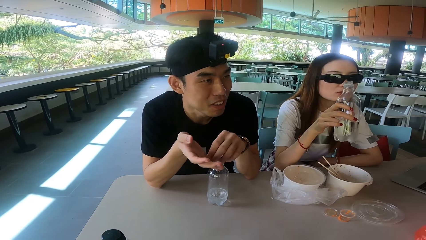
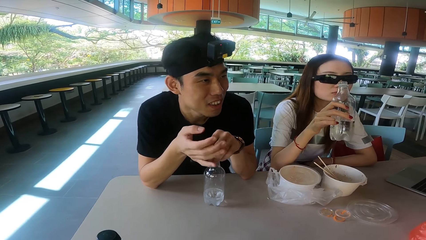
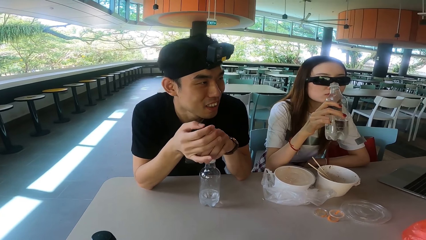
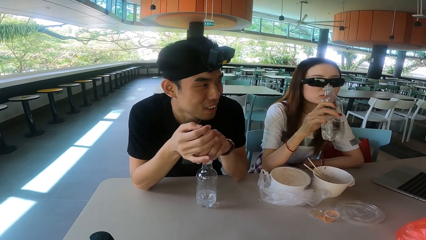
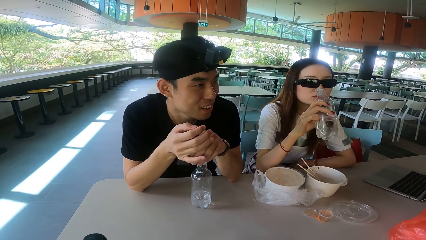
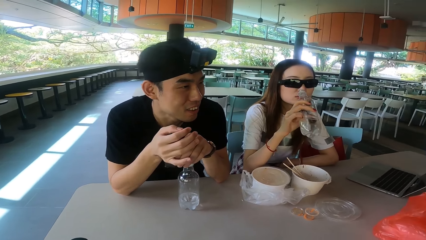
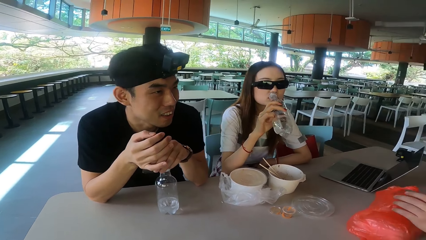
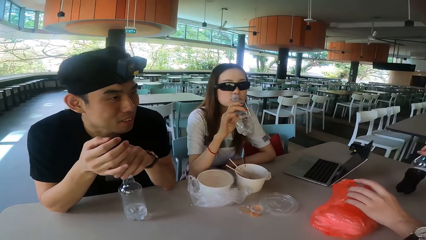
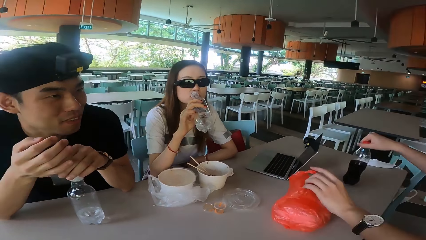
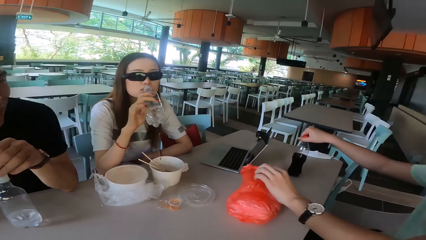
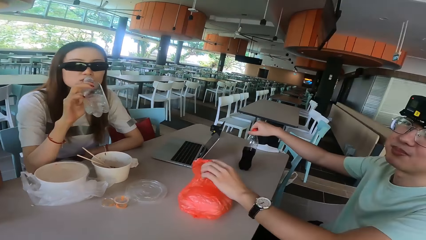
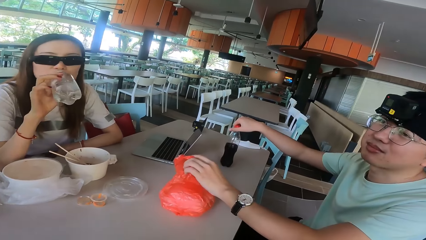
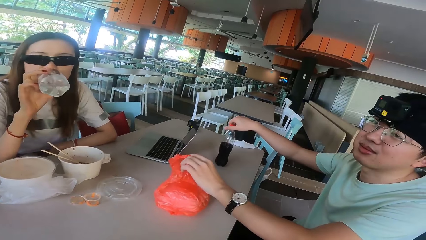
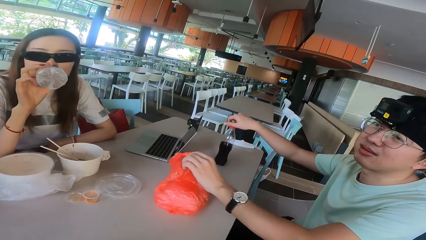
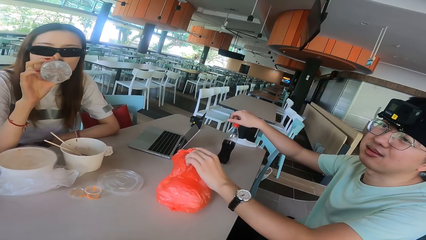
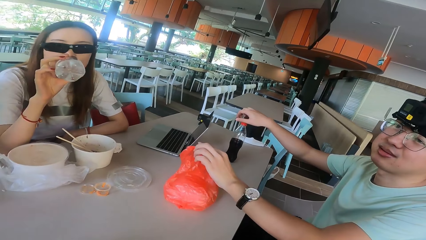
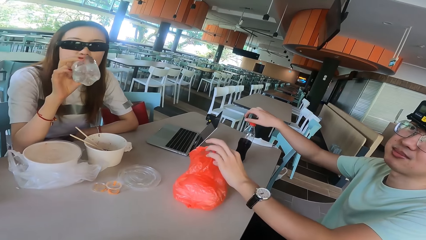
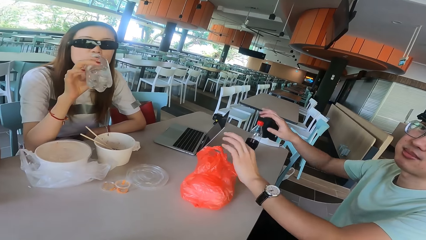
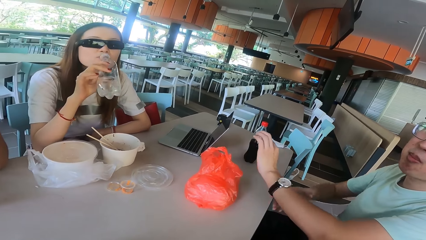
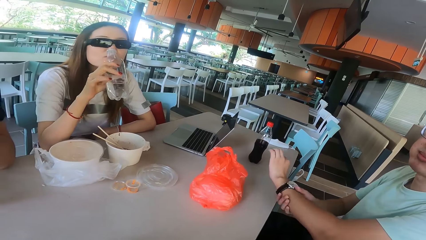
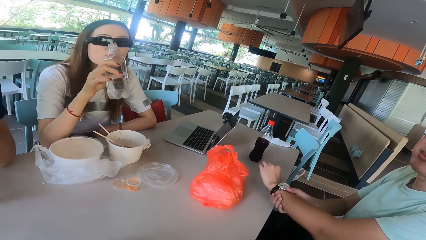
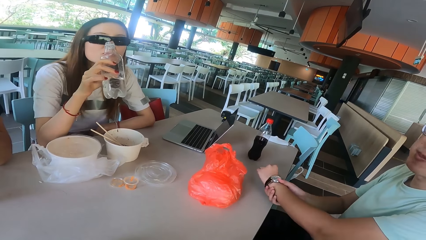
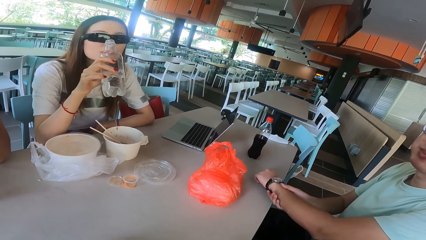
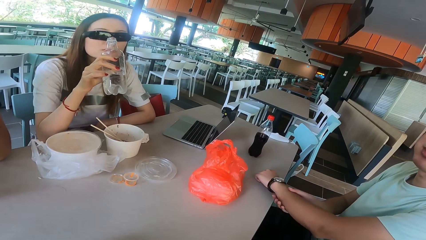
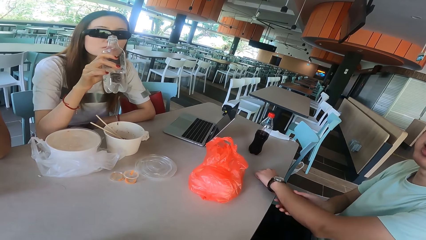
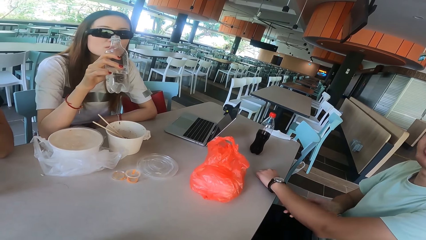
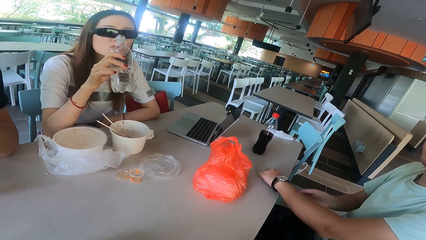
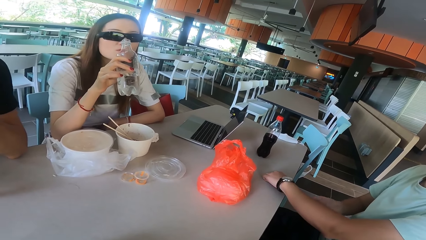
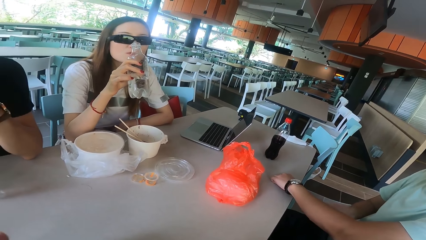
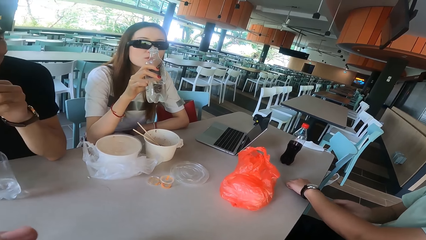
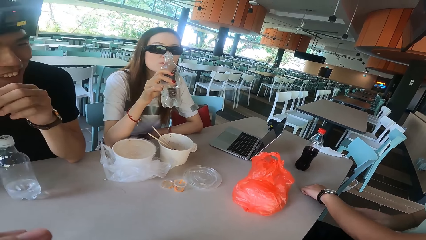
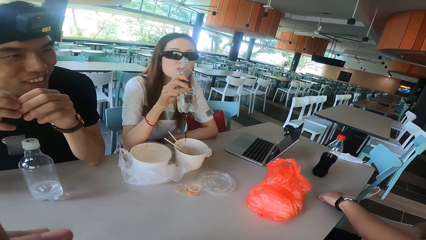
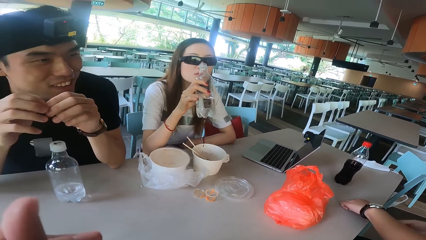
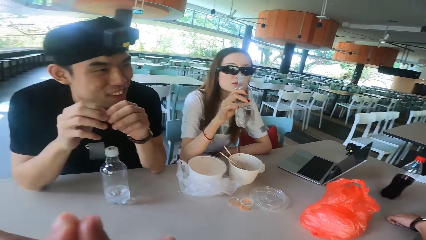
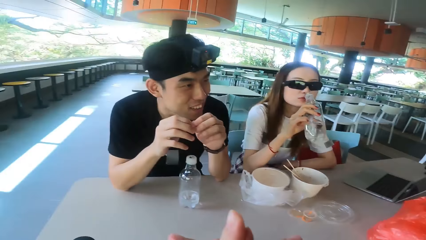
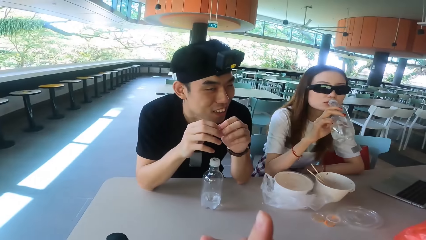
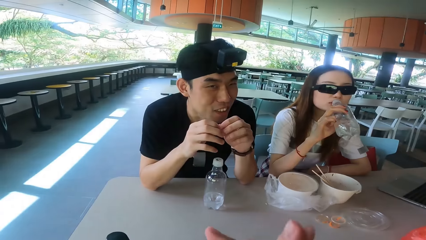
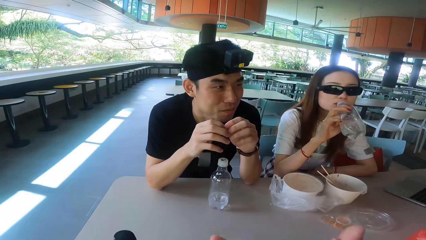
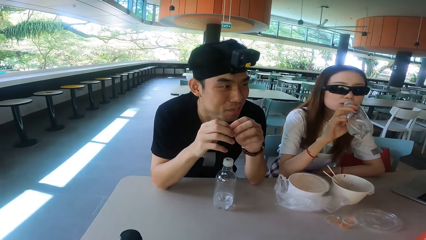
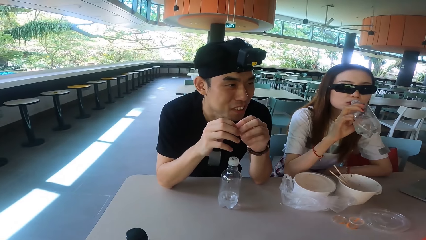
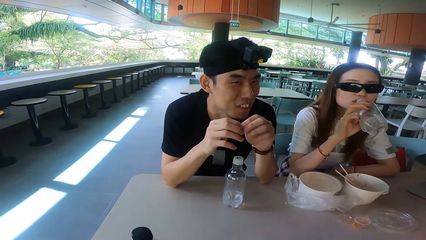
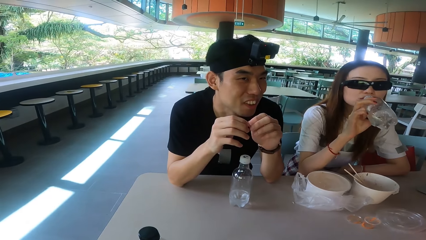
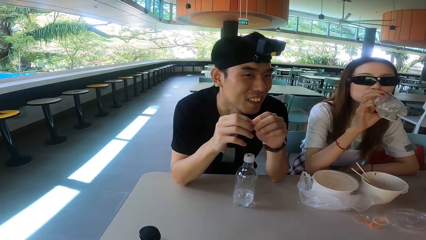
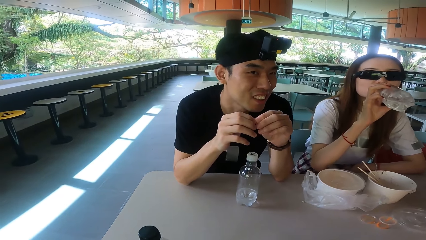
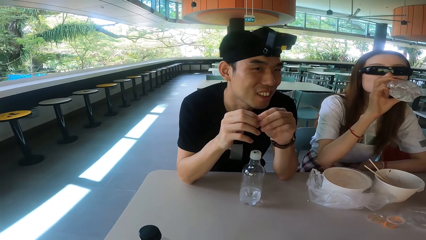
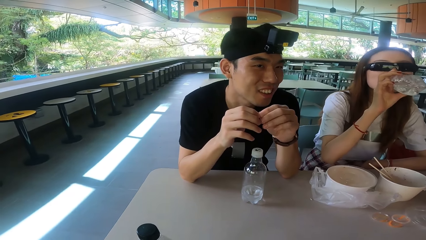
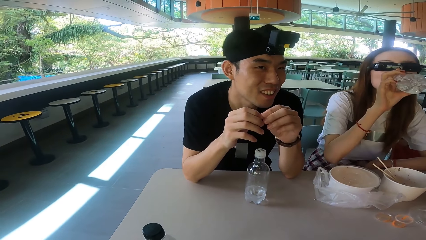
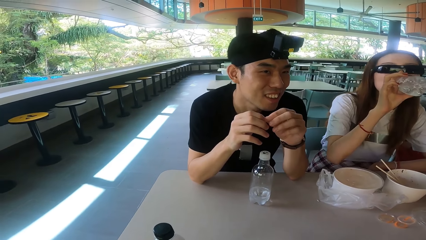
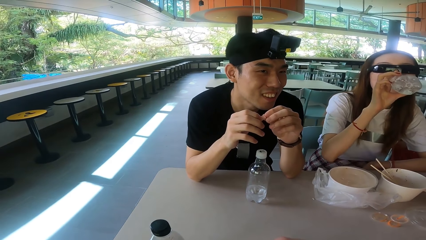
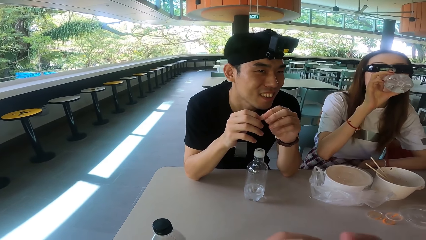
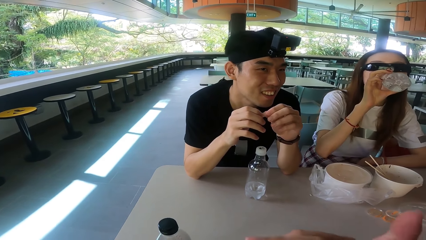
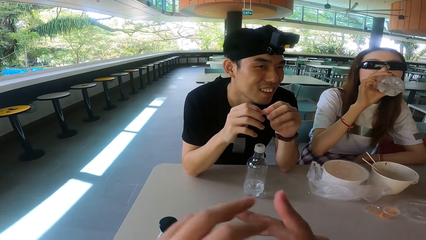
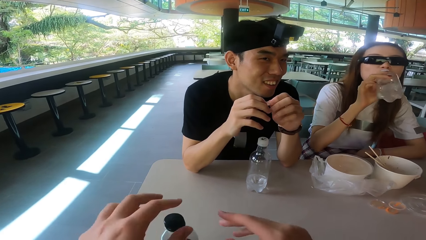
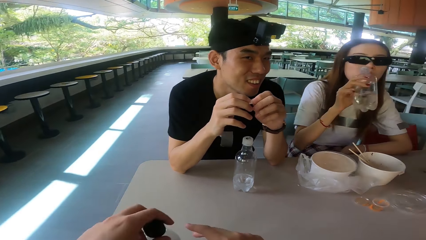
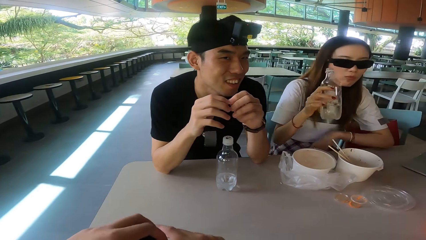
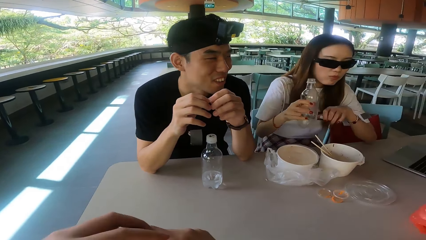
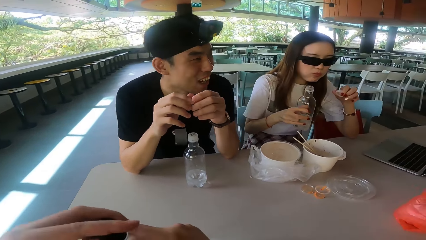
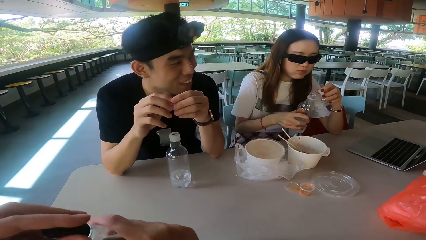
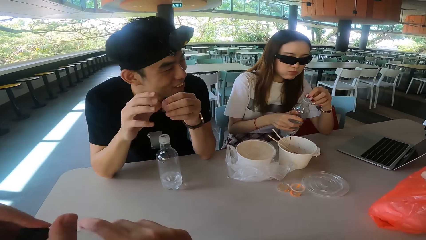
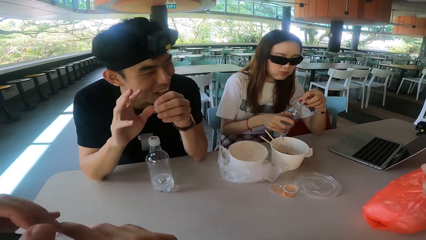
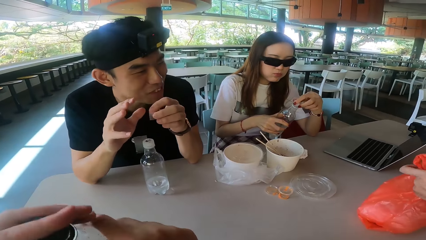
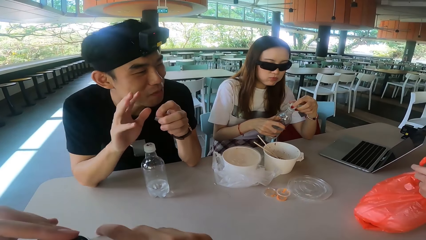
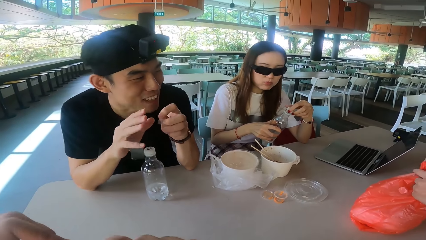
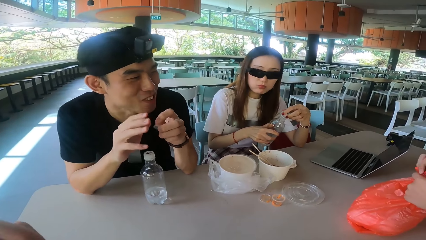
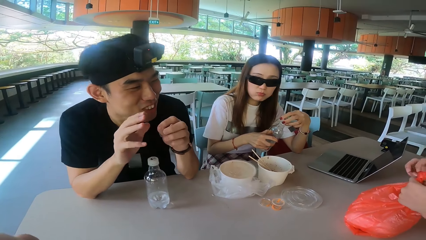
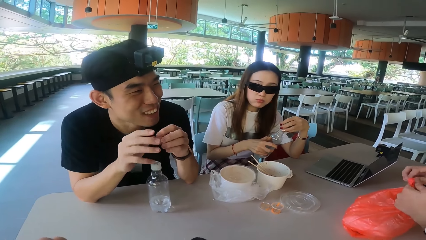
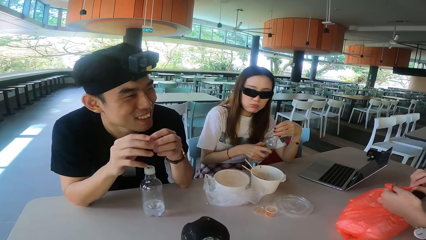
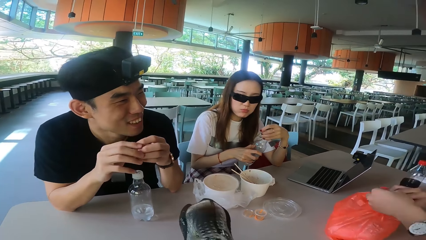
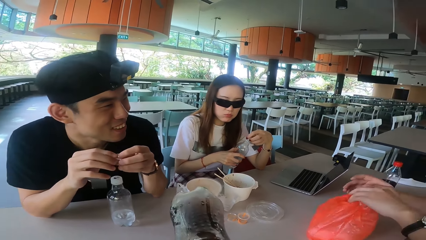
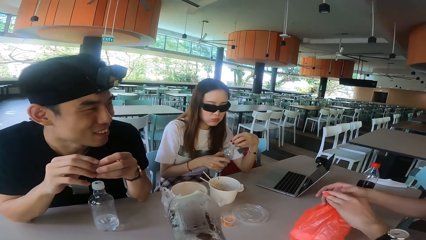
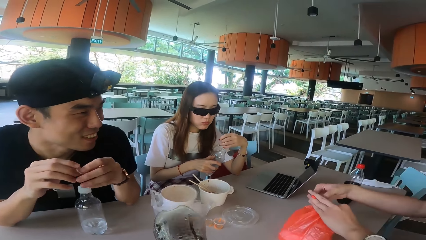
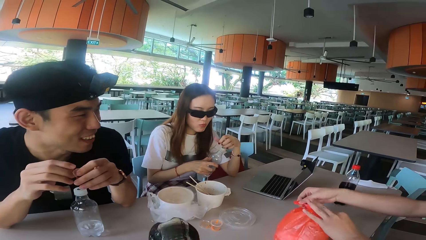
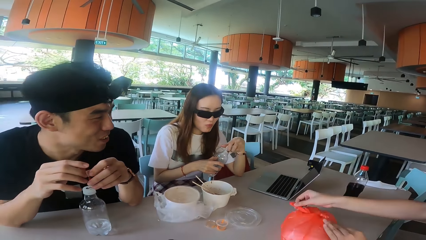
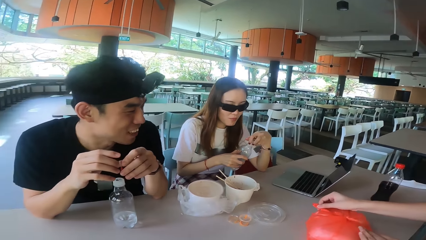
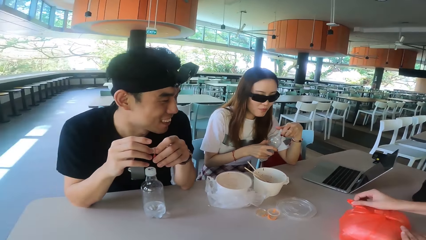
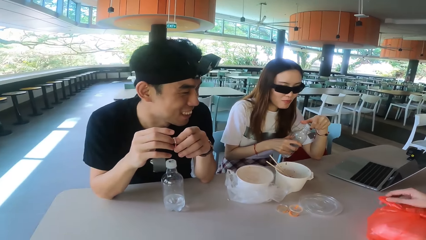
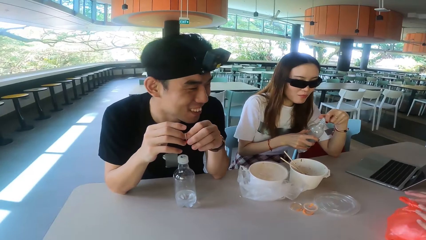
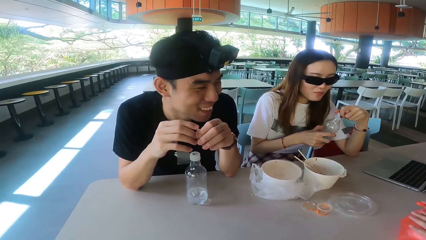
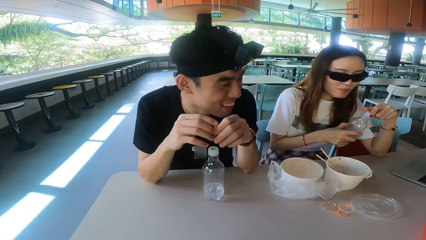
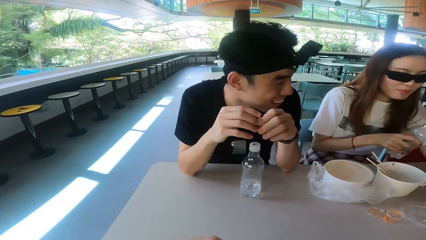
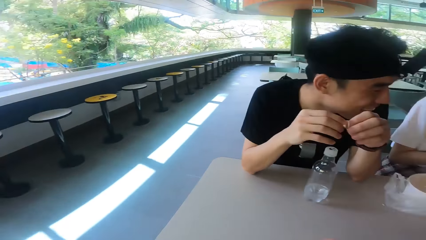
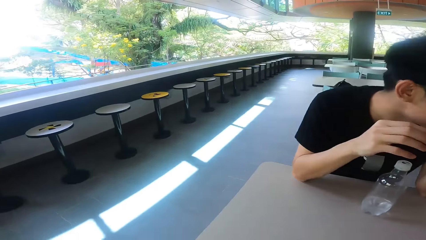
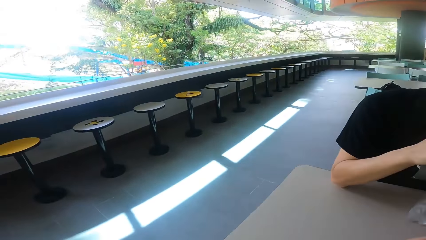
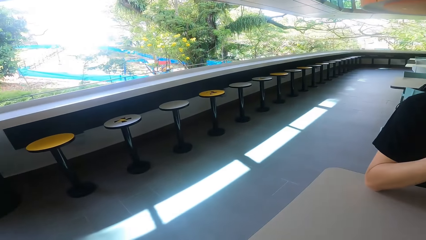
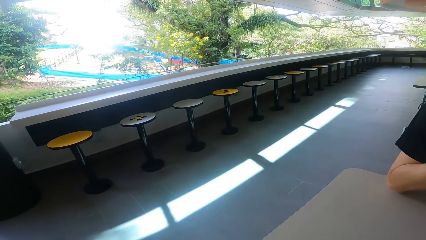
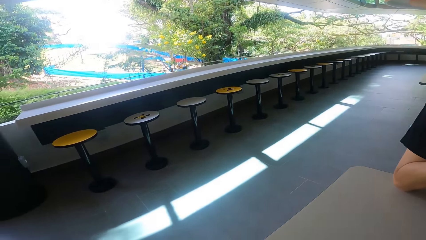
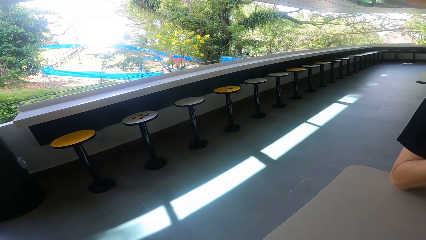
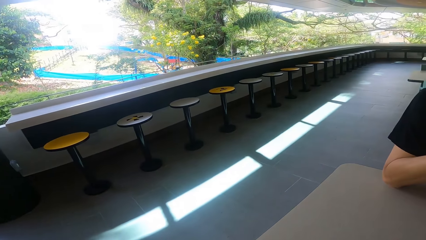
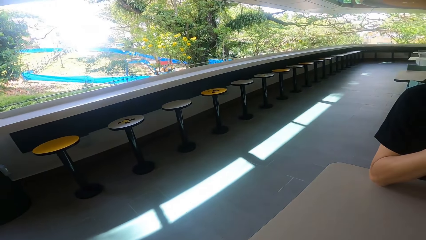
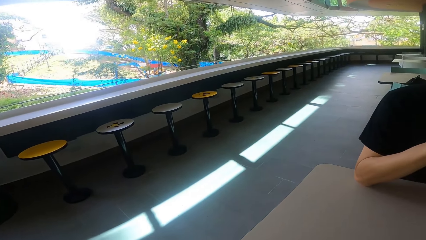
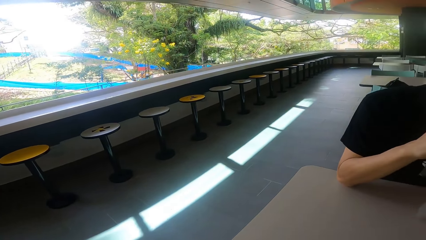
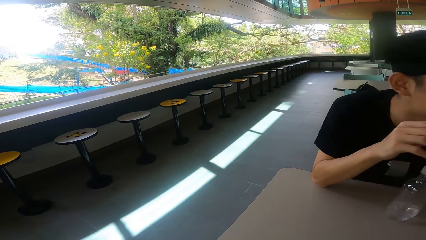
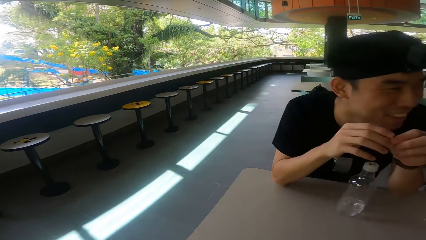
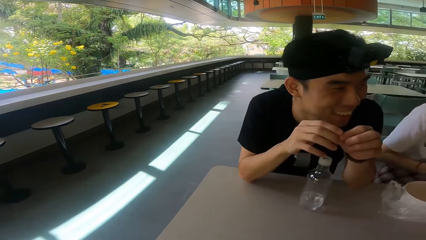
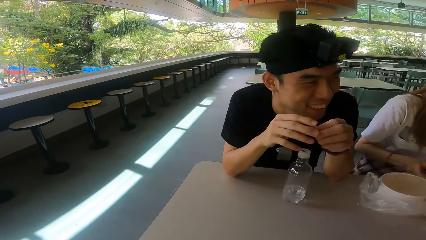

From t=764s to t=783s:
A man talks and moves the watch. Another man talks. A woman drinks the water. The camera wearer opens the bottle. The other man talks. The woman closes the bottle. The first man ties the polythene bag. The camera wearer drinks the soda from the bottle. The other man talks. The camera wearer looks around the canteen area.
